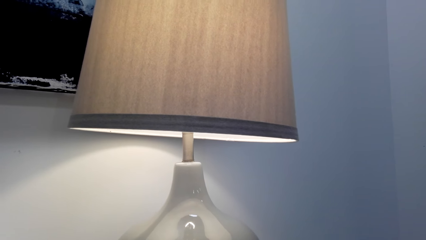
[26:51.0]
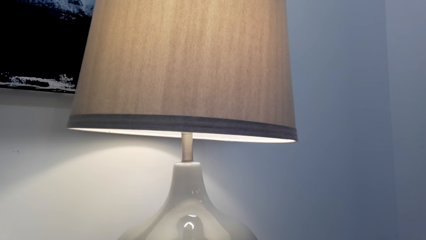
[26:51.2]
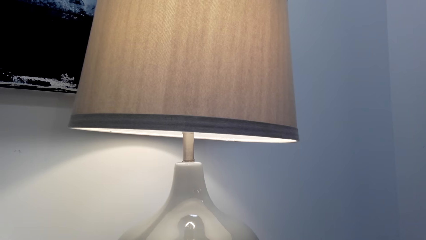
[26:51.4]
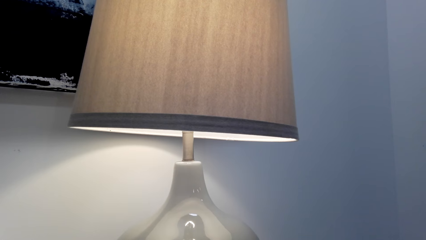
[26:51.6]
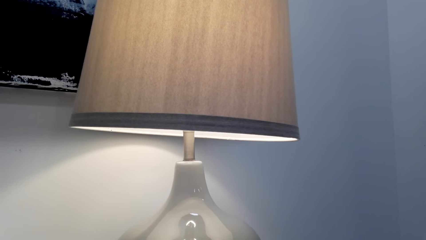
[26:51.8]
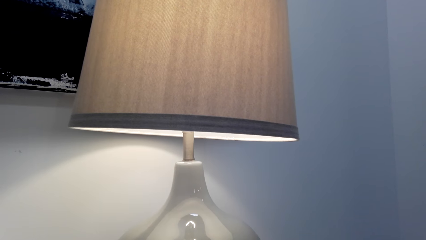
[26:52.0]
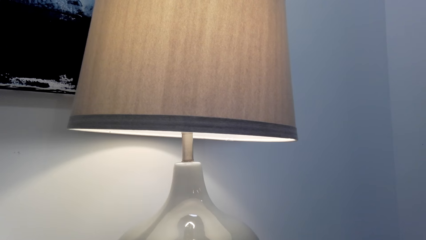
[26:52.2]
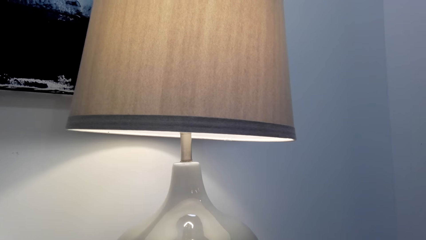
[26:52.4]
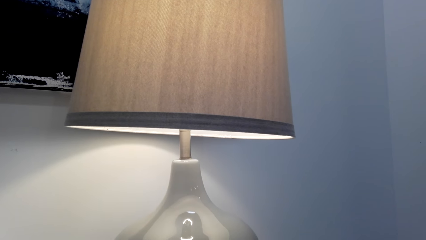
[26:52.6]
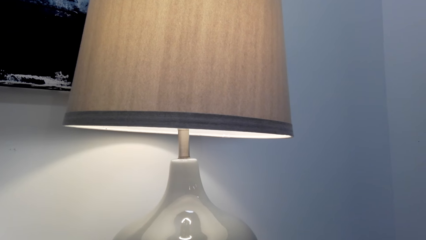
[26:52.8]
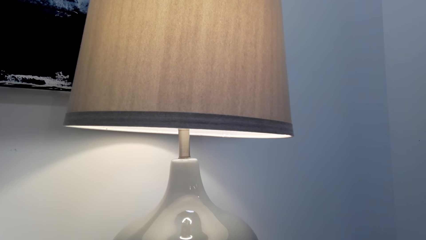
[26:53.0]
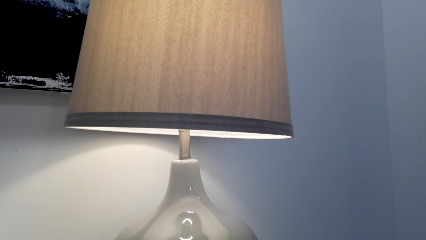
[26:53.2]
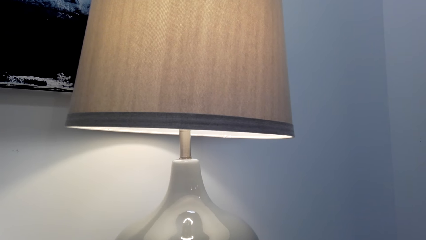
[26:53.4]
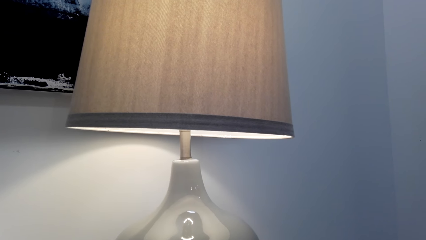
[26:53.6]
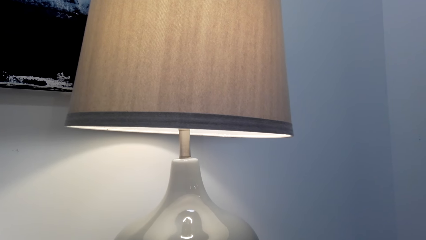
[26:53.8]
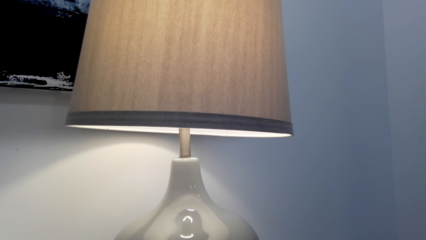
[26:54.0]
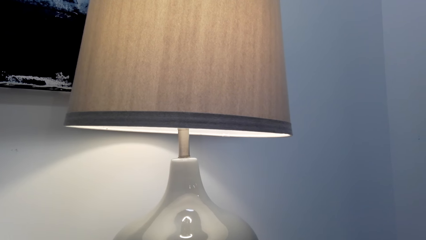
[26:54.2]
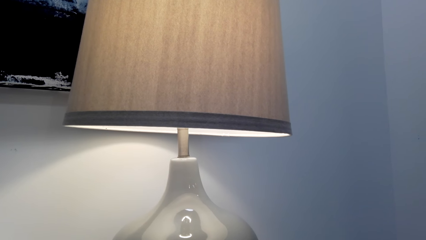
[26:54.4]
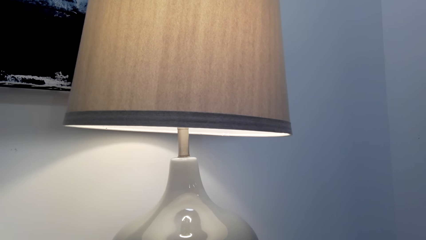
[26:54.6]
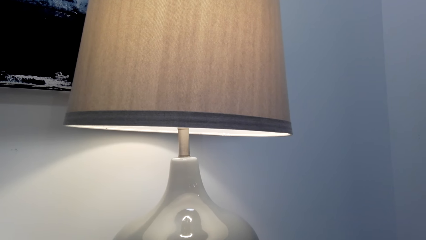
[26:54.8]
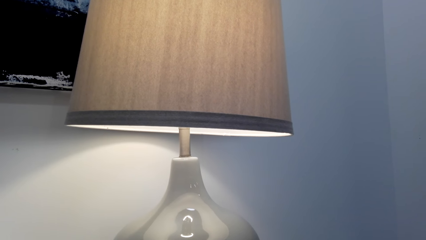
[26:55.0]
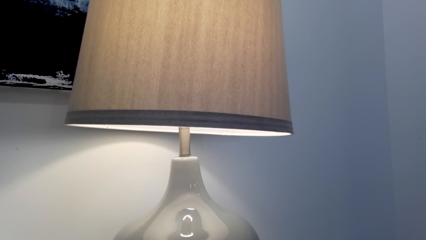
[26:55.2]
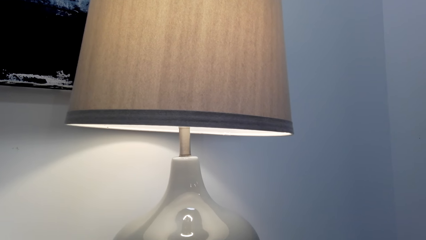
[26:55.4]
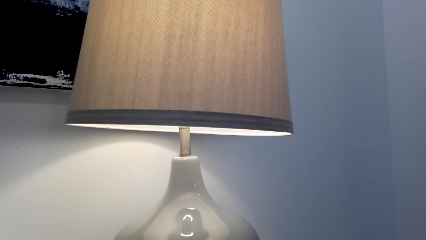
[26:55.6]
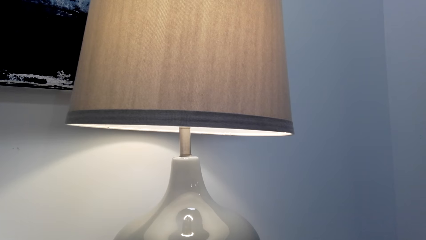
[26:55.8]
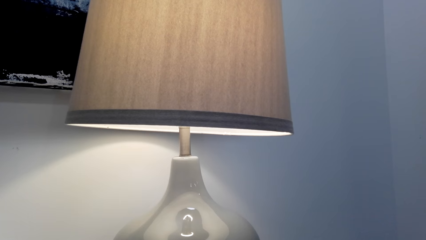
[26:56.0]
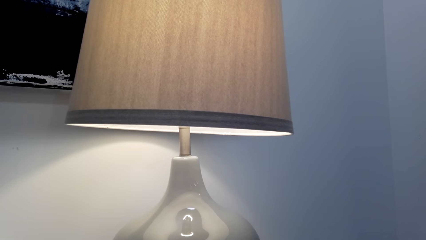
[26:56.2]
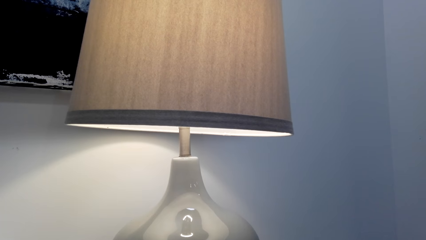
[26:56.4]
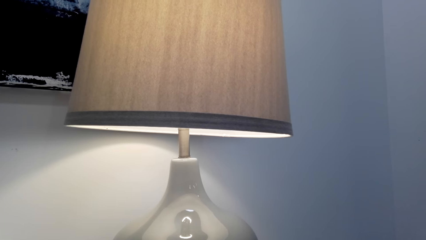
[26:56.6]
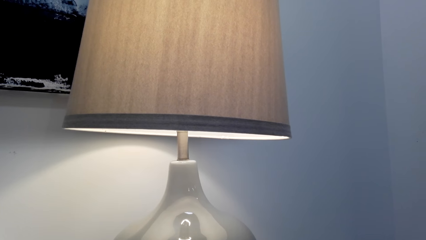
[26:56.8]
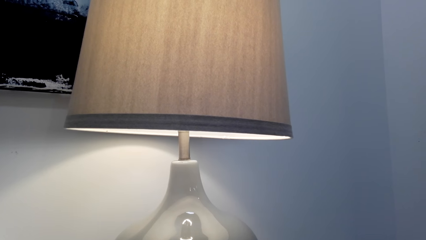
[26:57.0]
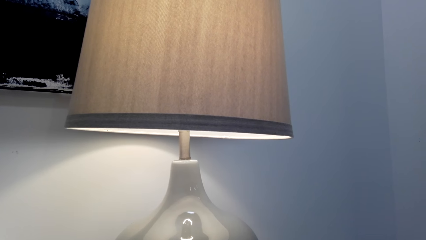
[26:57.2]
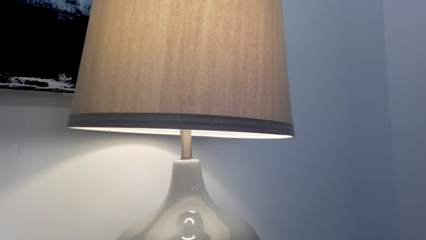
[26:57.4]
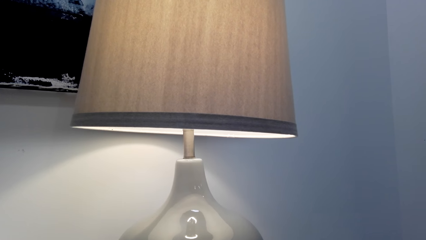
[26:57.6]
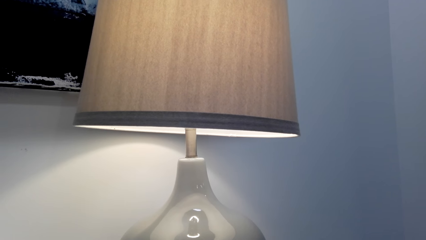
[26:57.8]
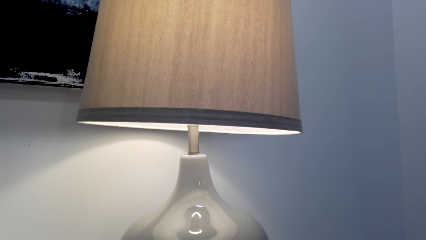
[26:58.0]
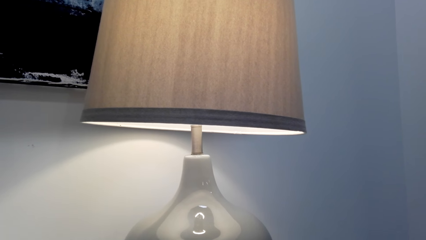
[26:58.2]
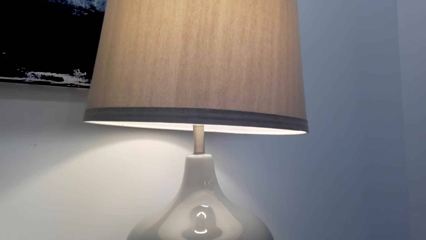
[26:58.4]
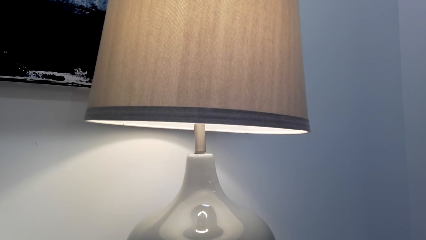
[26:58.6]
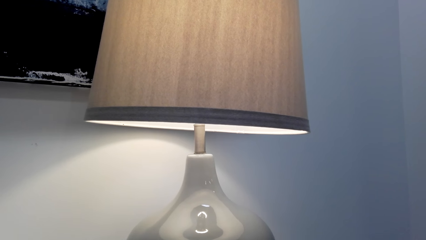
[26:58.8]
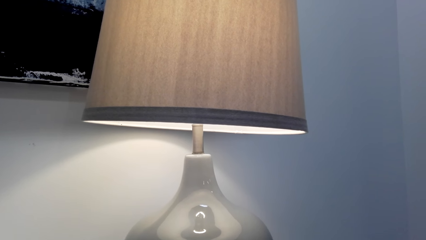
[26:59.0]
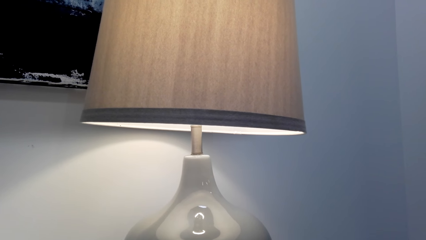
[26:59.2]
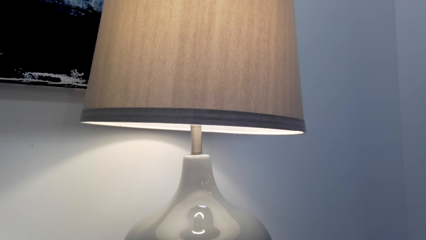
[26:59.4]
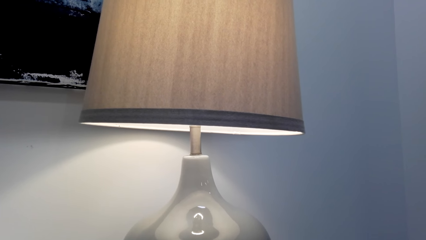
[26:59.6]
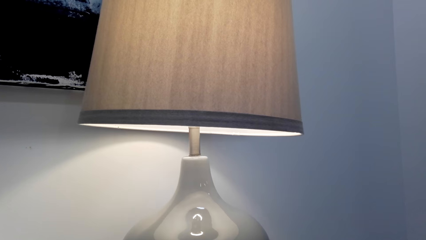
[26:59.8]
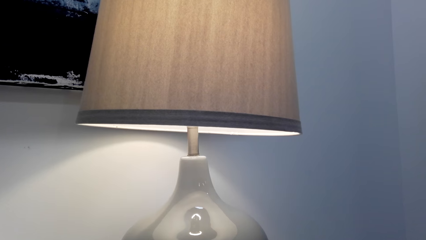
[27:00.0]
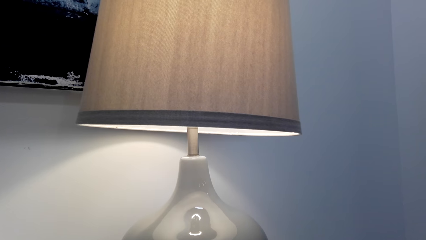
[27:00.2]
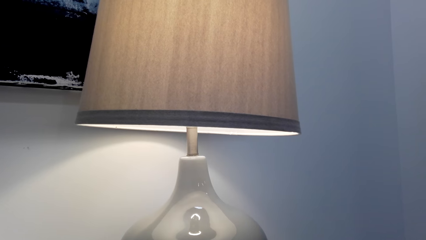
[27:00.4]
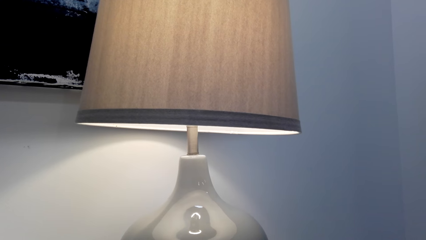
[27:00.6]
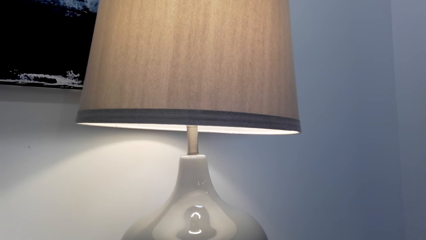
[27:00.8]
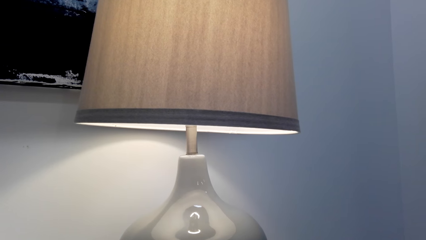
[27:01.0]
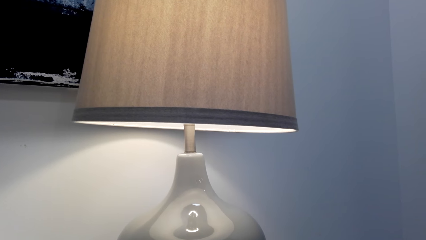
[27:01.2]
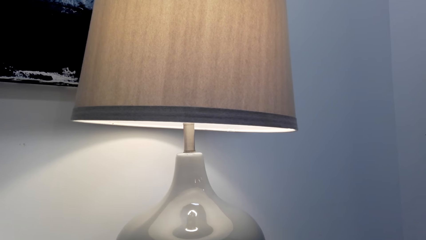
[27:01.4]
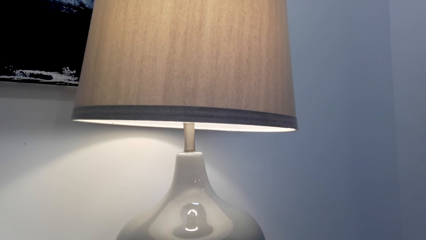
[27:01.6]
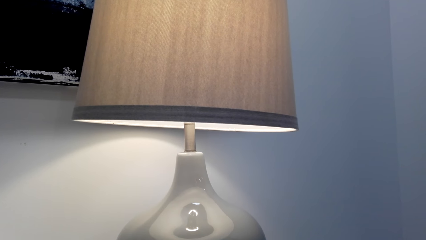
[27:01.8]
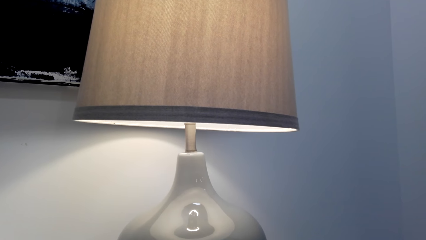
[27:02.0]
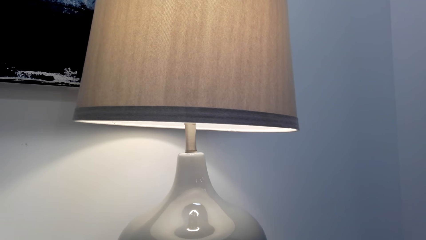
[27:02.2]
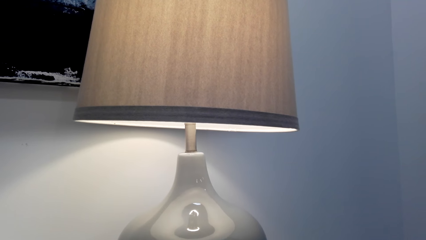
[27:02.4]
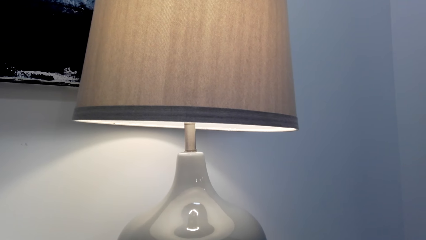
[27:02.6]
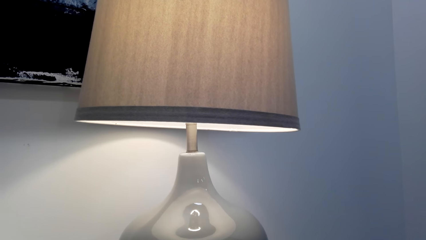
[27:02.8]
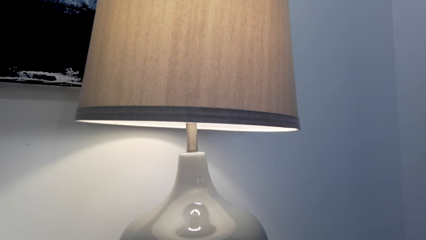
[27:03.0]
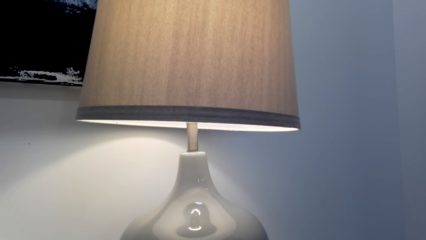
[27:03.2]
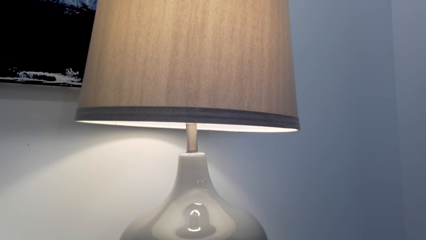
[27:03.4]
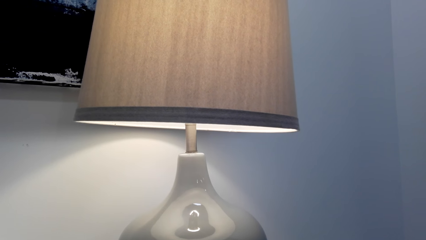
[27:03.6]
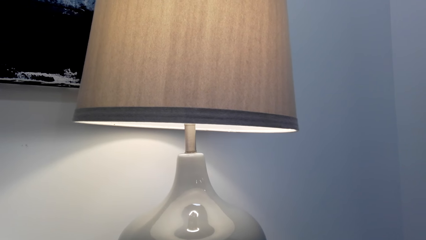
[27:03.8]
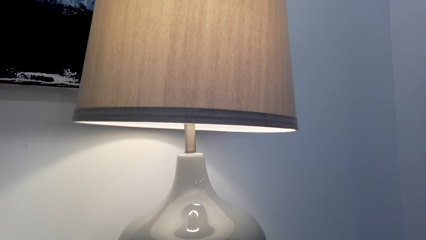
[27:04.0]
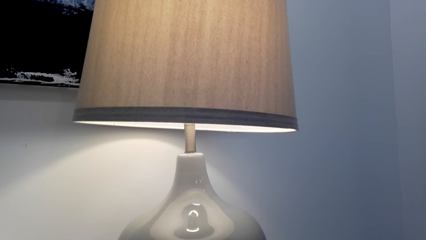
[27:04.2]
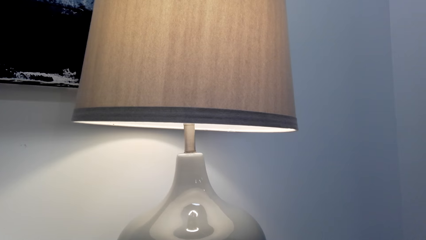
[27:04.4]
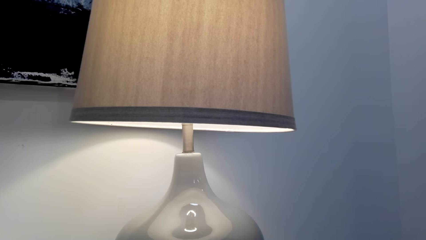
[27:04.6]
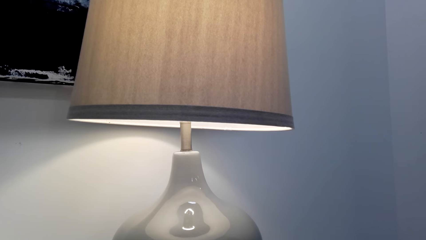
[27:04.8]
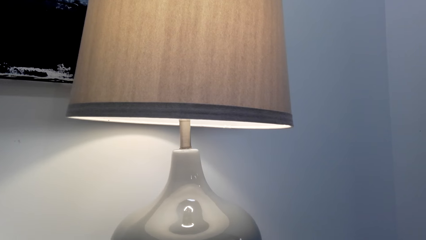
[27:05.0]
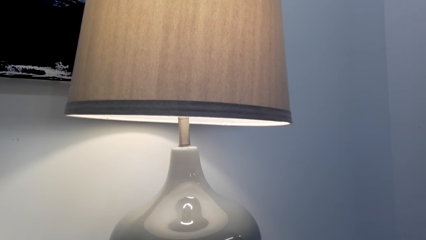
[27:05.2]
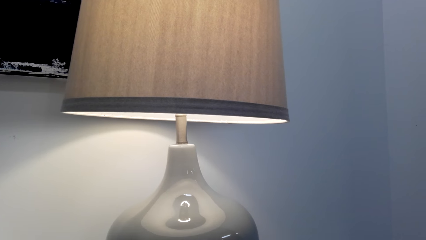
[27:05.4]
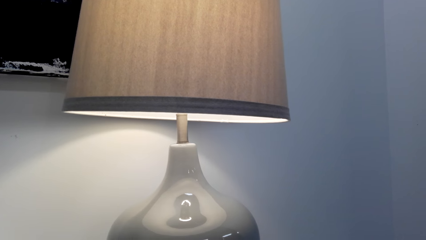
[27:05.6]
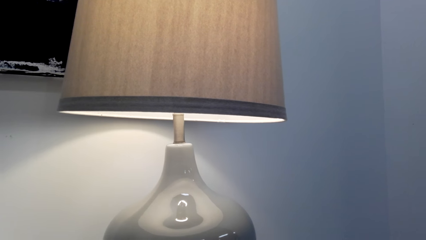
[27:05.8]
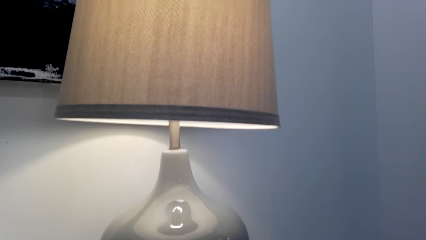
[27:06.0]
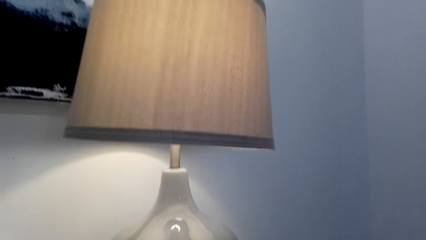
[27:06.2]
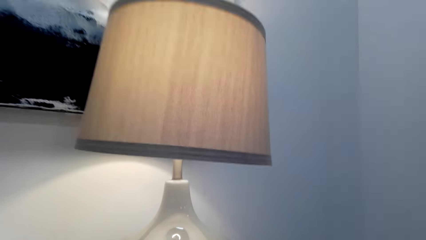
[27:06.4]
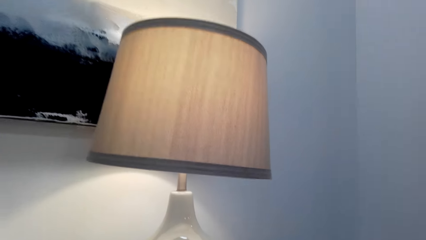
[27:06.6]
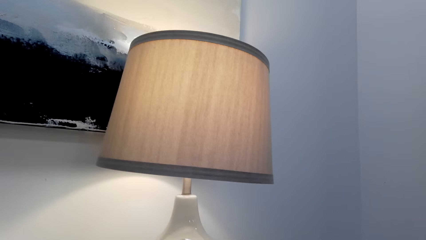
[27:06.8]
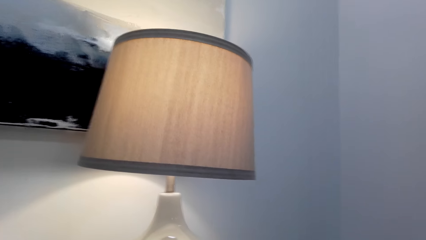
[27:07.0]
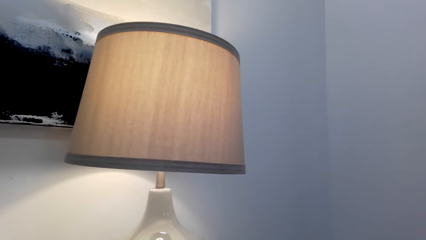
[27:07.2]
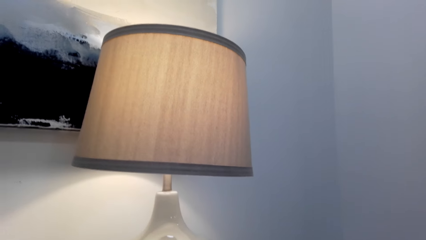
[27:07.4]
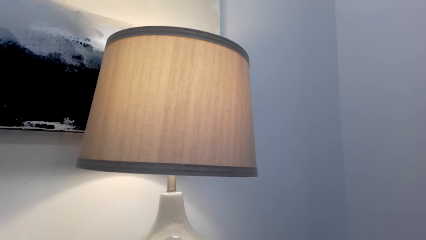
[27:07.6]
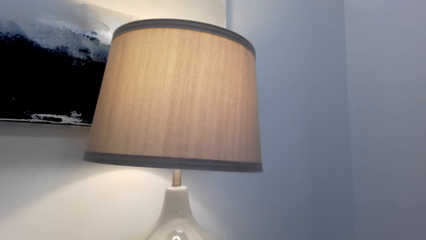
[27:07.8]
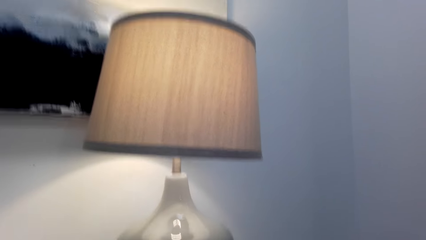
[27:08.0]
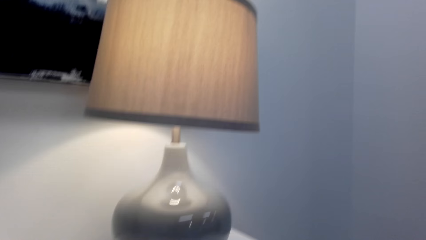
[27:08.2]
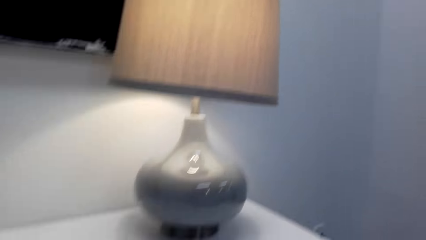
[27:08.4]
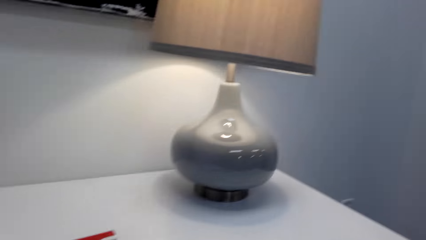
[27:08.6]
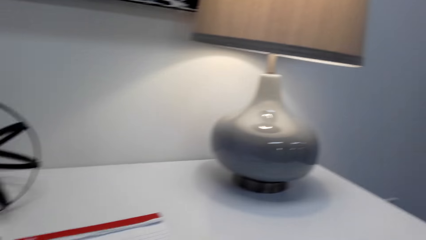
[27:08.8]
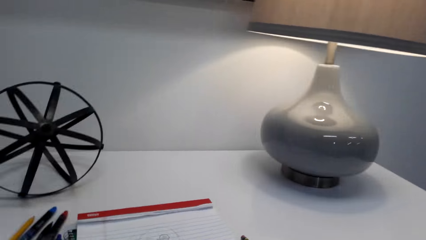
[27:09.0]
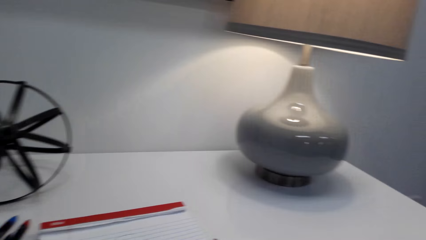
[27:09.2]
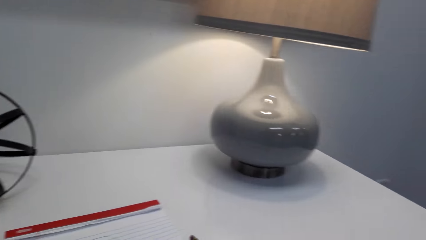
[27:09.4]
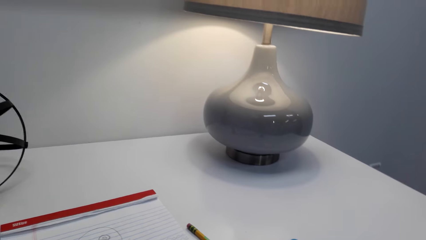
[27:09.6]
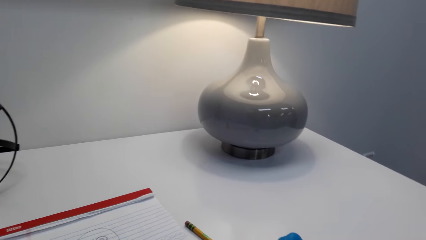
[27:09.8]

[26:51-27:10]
The camera wearer speaks to a person. The person speaks to the camera wearer. The camera wearer speaks to the person.
